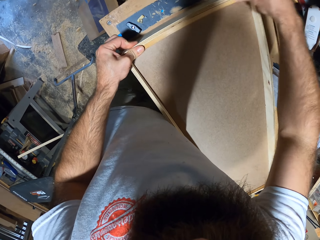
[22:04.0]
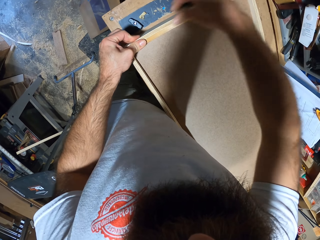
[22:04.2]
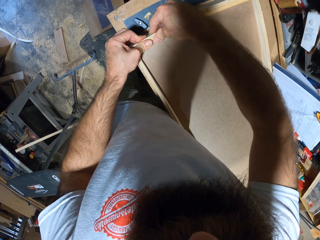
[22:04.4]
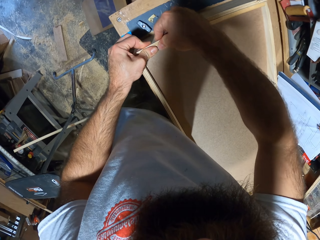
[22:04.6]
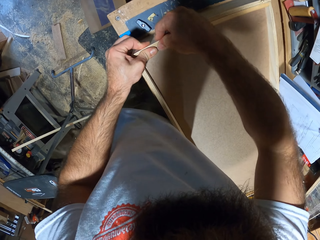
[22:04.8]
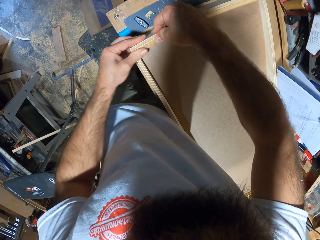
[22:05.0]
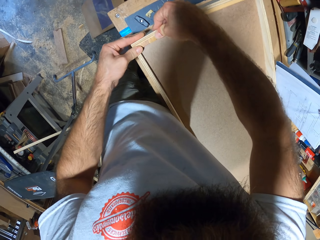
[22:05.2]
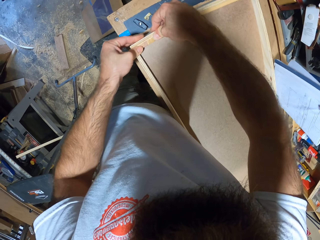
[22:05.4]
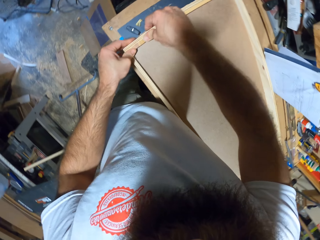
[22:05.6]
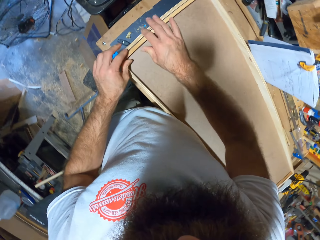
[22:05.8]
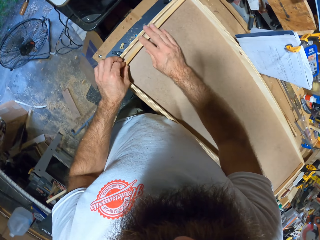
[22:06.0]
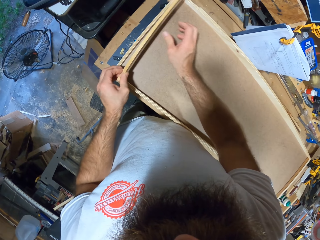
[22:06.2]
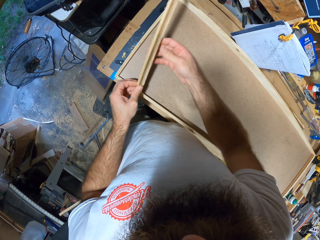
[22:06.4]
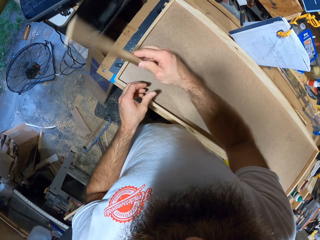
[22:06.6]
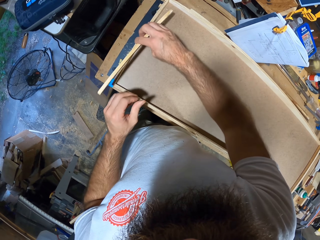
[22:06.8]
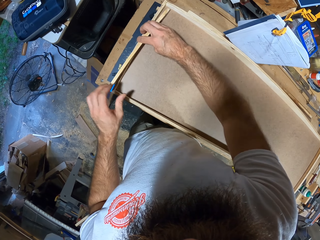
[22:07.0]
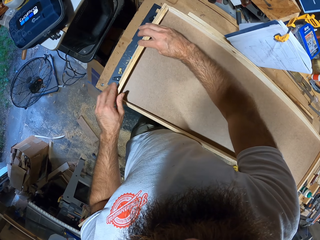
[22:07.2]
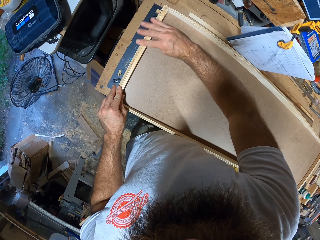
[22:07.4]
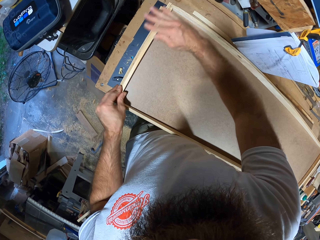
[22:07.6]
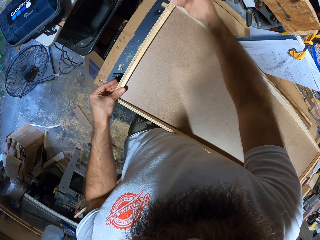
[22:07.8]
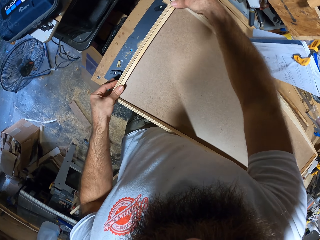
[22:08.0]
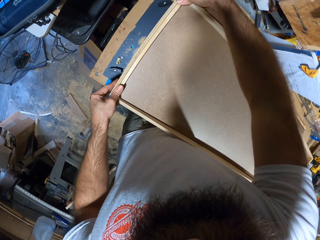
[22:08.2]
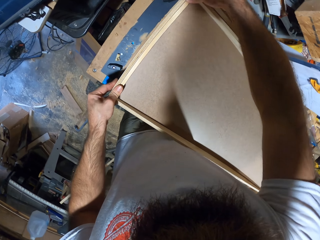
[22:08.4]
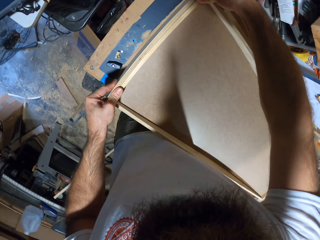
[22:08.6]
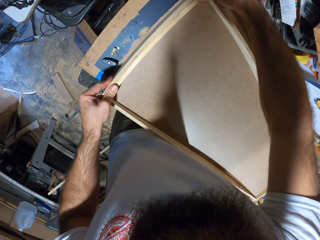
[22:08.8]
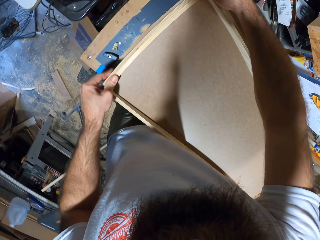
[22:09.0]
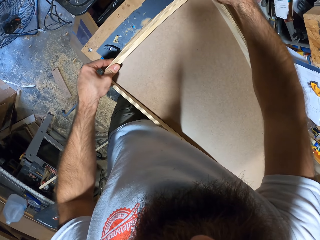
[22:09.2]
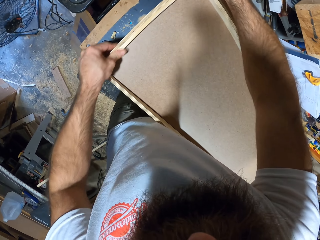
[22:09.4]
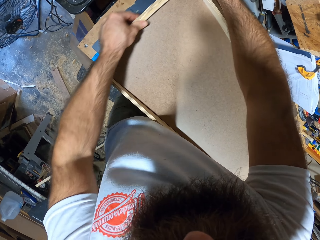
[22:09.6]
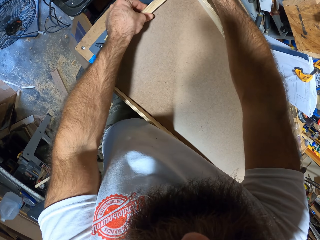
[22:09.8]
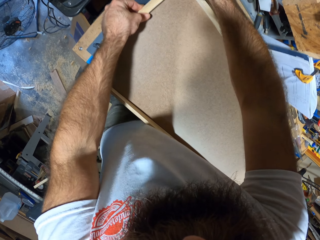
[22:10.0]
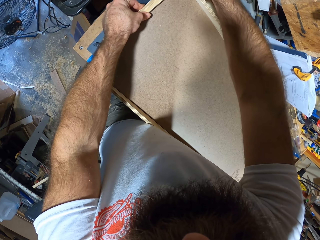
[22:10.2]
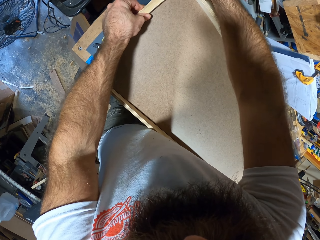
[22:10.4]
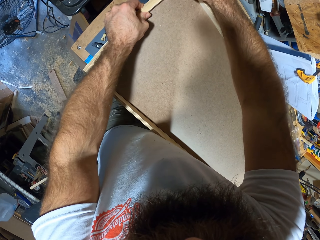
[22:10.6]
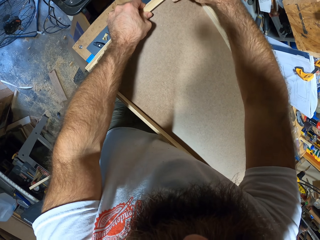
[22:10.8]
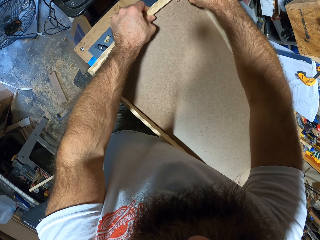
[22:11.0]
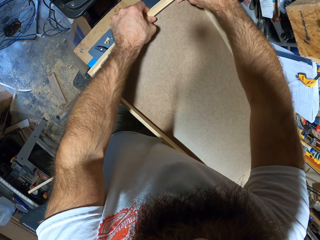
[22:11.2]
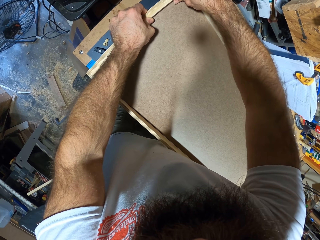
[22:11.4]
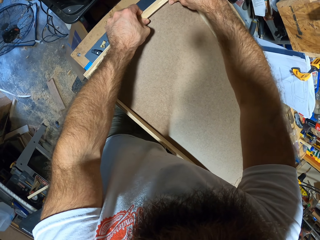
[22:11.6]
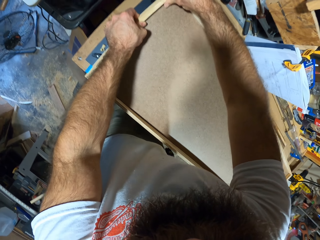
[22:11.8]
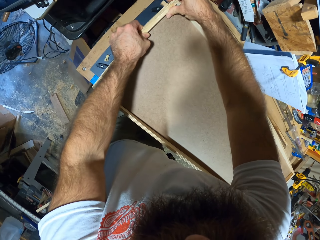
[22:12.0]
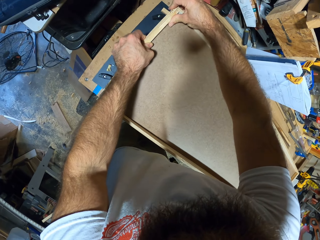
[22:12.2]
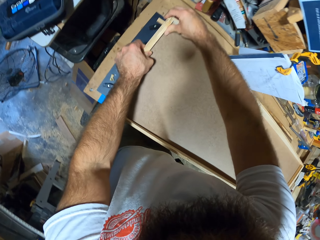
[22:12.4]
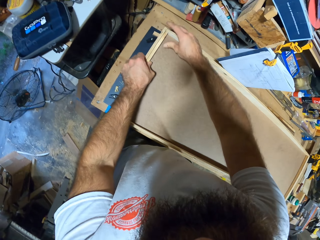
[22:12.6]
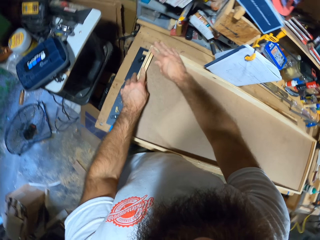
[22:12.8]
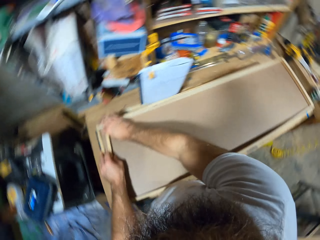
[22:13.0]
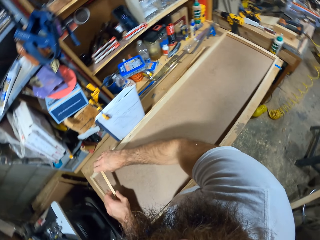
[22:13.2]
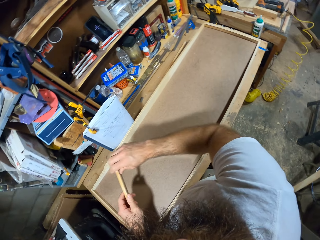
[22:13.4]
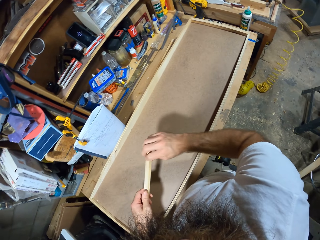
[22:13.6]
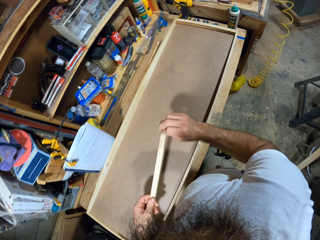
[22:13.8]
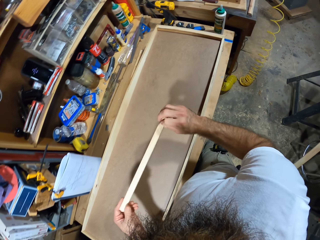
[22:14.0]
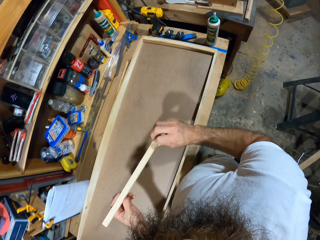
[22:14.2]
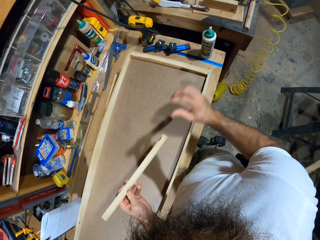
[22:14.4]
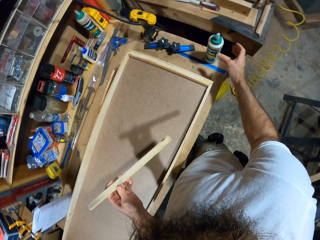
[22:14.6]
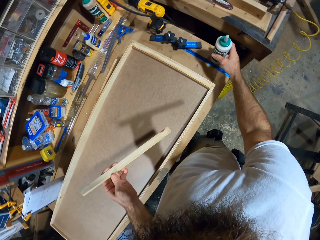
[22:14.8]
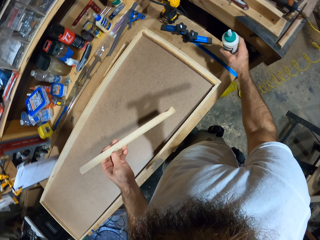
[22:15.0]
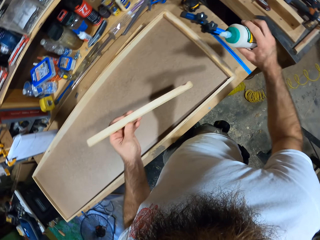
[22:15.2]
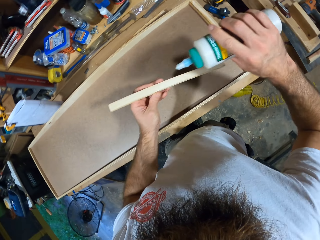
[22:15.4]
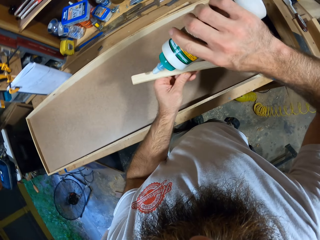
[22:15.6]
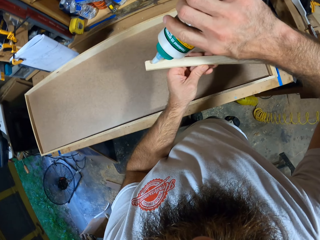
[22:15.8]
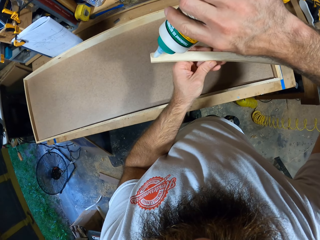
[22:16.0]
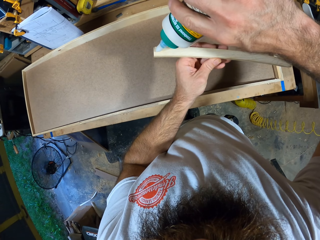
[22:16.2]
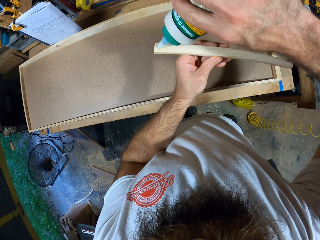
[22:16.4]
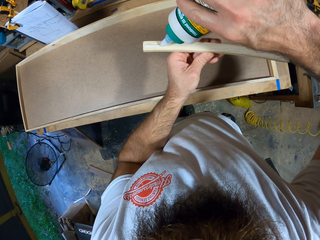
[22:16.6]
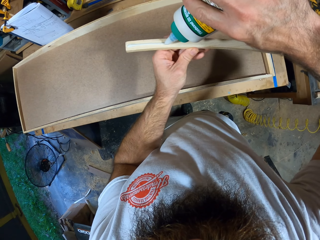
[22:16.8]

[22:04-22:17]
The camera wearer removes the wooden stick from the wooden board with his hands. He turns over the wooden stick with his hands. He fits the wooden stick into the wooden board on the workbench with his hands. He removes the wooden stick from the wooden board with his hands. He picks up the wood adhesive from the workbench with his right hand. He applies adhesive on the wooden stick with the wood adhesive in his right hand.

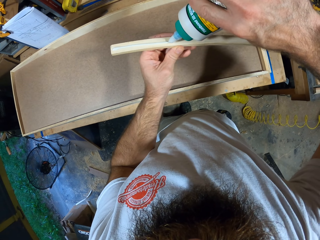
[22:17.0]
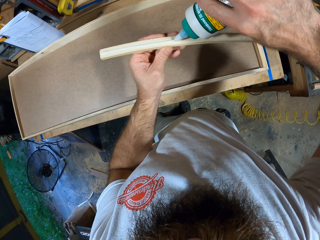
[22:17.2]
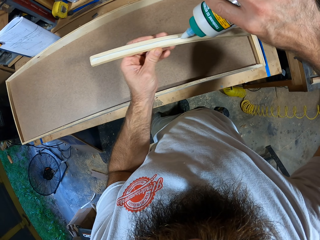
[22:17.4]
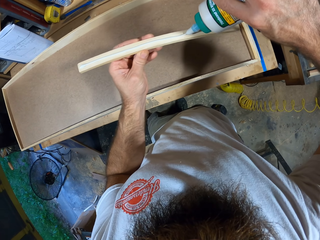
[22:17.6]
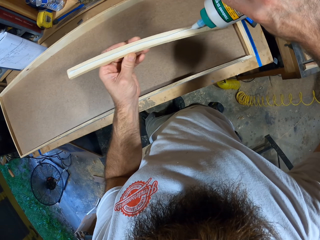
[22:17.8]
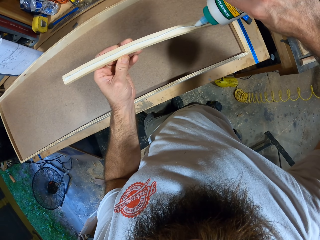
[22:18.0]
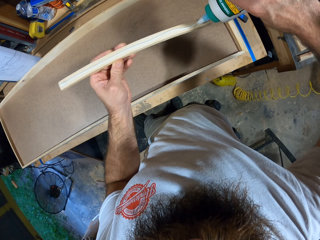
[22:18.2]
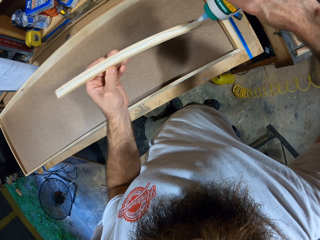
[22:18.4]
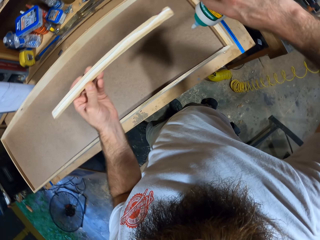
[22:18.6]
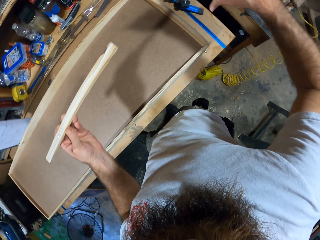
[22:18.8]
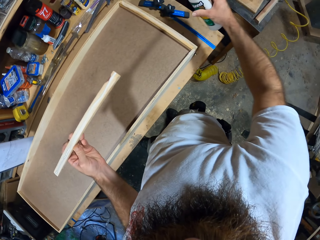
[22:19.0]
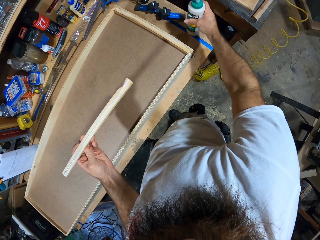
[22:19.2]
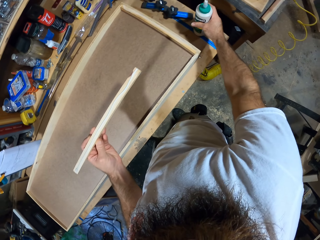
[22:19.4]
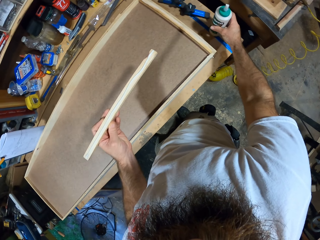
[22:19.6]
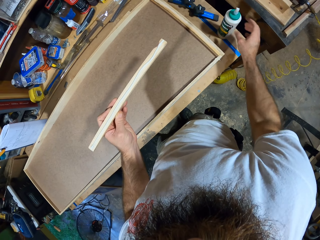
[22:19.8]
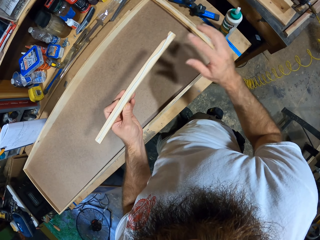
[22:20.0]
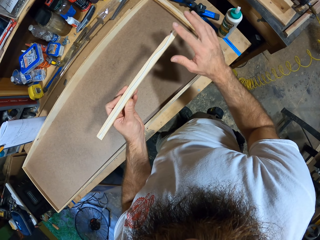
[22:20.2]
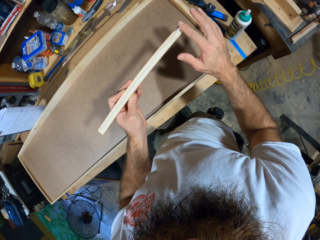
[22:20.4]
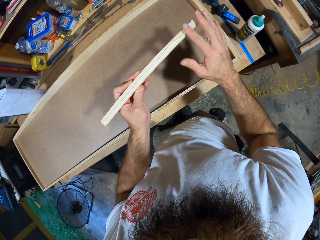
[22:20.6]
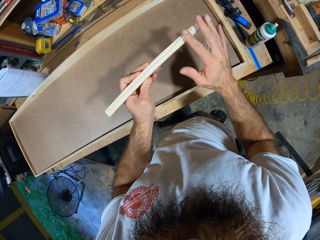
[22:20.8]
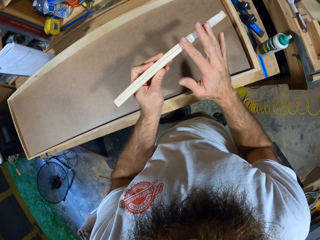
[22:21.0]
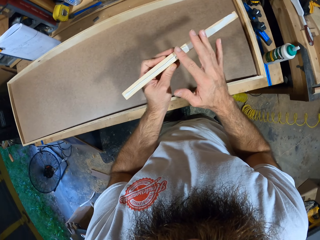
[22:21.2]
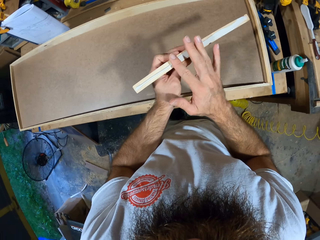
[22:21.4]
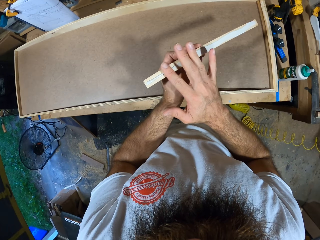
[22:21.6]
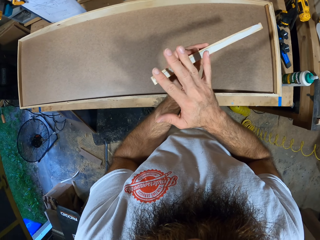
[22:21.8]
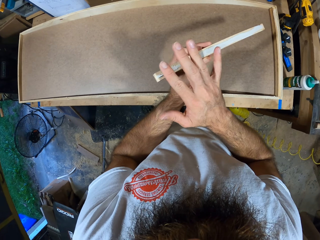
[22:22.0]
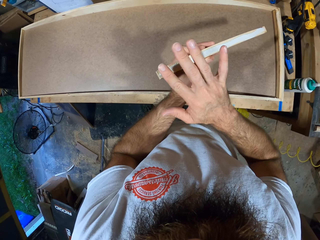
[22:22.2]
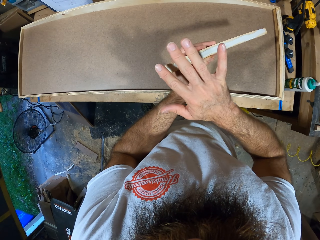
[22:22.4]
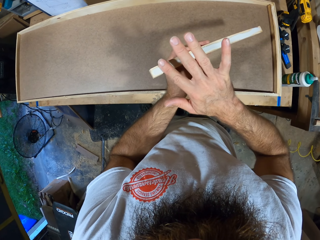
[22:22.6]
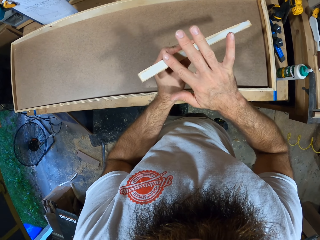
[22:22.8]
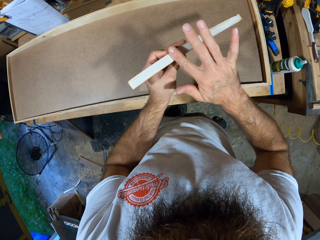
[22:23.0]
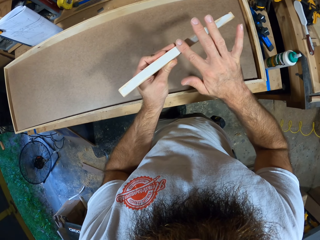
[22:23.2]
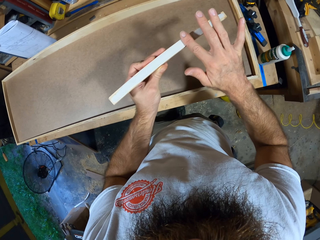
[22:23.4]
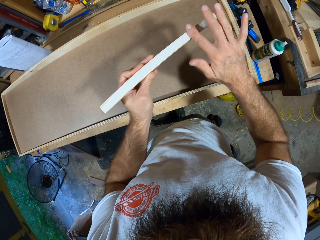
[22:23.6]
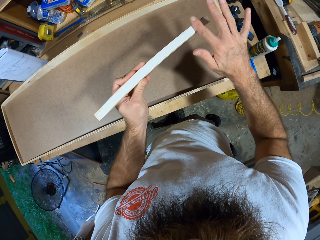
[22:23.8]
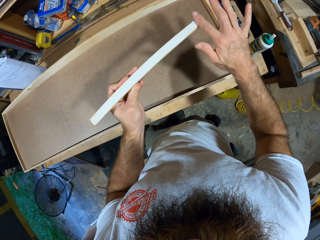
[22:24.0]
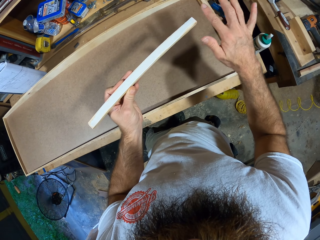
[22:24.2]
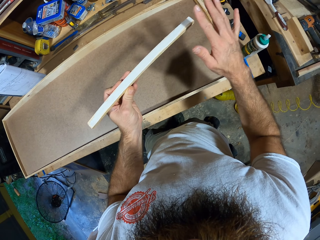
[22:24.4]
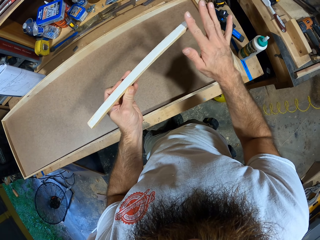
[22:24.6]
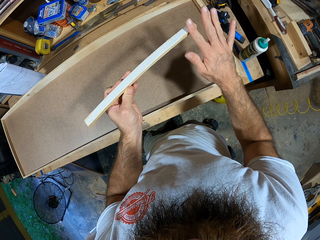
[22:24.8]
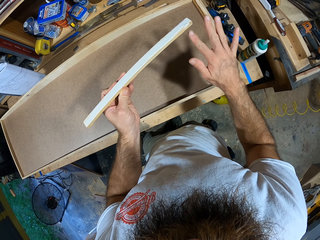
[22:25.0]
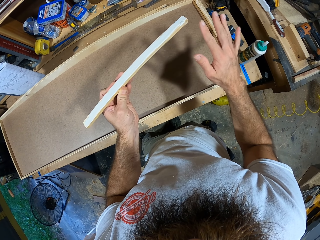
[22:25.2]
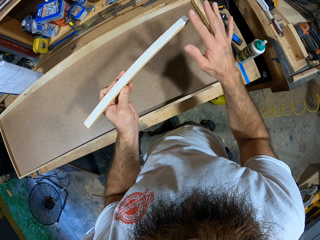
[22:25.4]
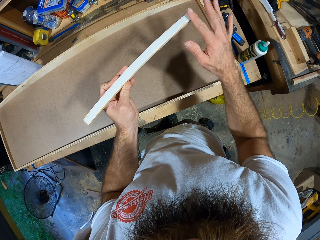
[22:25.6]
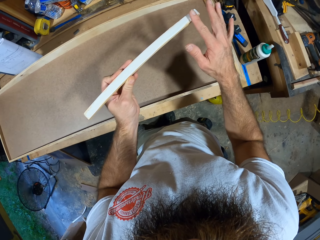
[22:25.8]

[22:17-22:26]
The camera wearer drops the wood adhesive on the workbench with his right hand. He applies the adhesive on the wooden stick with his right hand.
